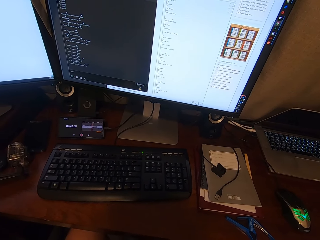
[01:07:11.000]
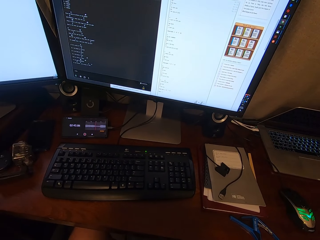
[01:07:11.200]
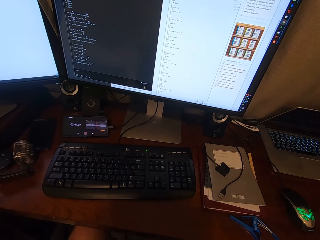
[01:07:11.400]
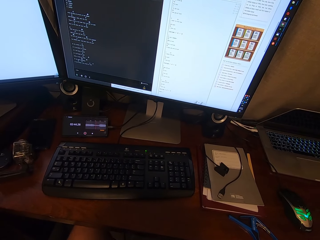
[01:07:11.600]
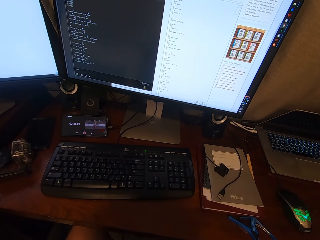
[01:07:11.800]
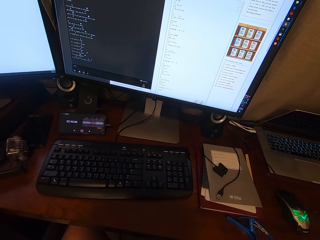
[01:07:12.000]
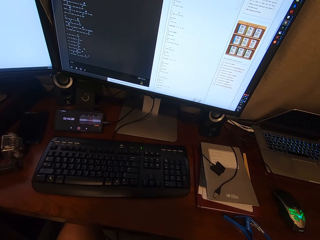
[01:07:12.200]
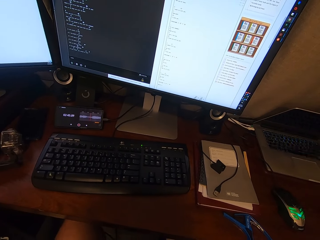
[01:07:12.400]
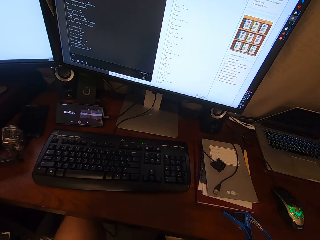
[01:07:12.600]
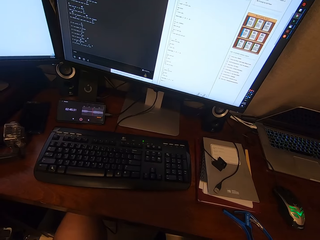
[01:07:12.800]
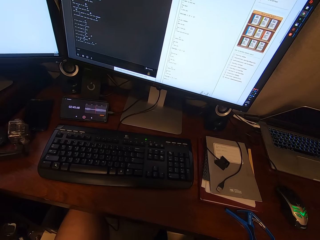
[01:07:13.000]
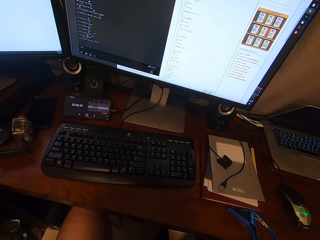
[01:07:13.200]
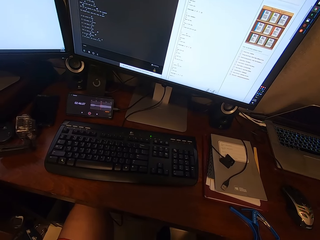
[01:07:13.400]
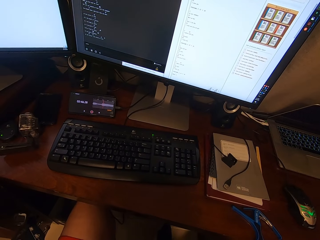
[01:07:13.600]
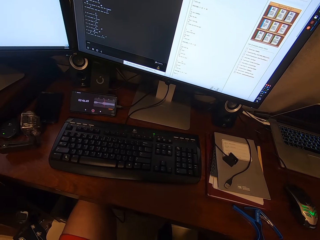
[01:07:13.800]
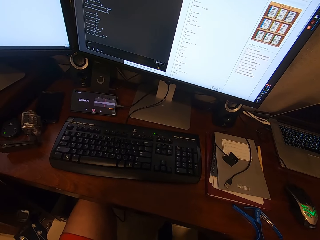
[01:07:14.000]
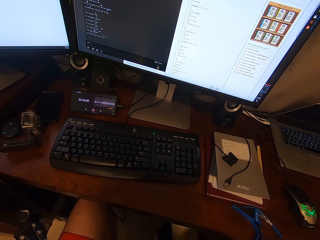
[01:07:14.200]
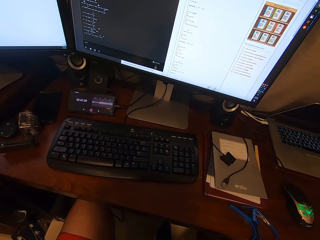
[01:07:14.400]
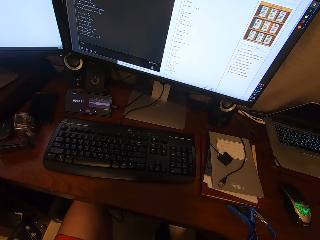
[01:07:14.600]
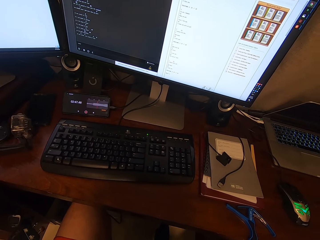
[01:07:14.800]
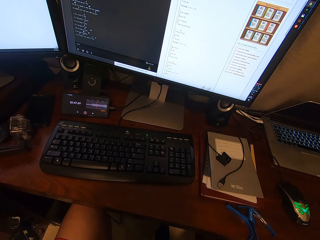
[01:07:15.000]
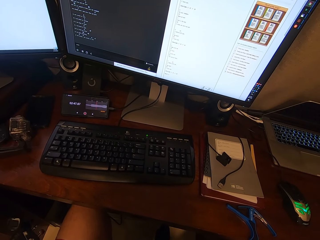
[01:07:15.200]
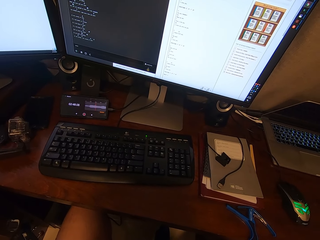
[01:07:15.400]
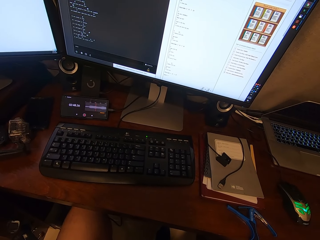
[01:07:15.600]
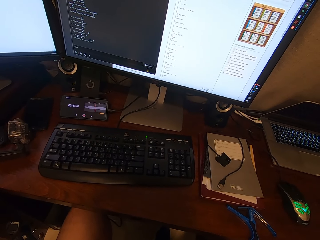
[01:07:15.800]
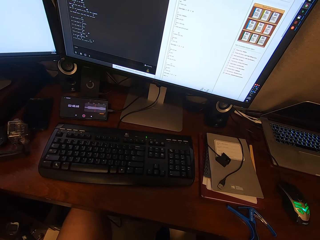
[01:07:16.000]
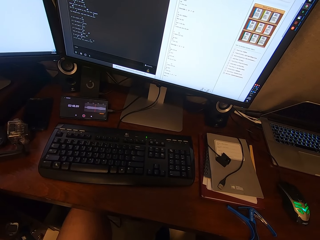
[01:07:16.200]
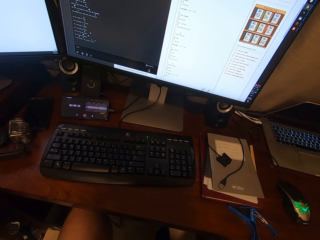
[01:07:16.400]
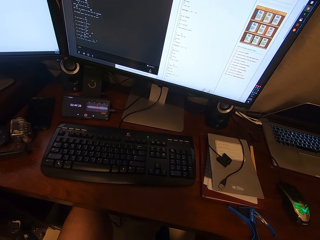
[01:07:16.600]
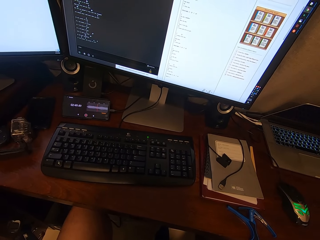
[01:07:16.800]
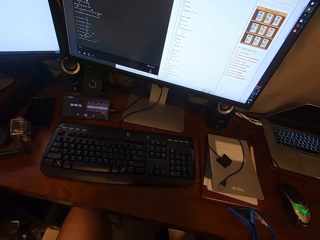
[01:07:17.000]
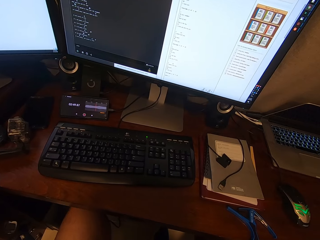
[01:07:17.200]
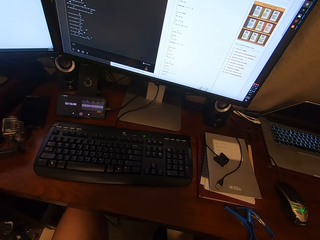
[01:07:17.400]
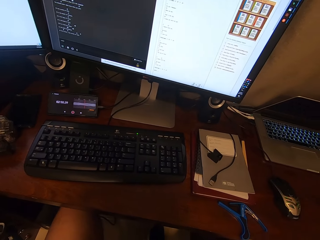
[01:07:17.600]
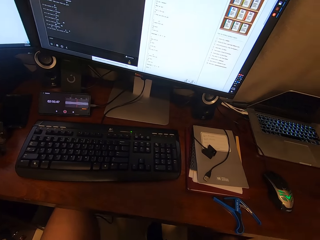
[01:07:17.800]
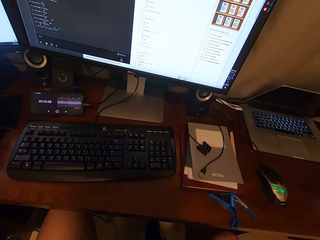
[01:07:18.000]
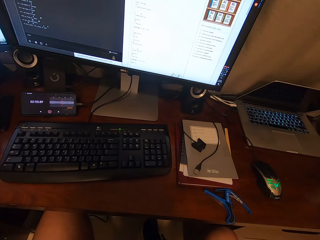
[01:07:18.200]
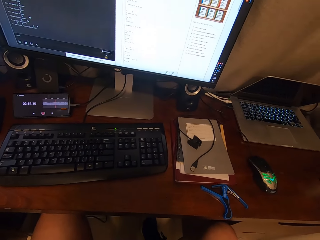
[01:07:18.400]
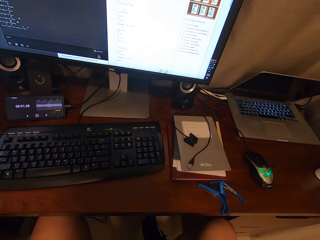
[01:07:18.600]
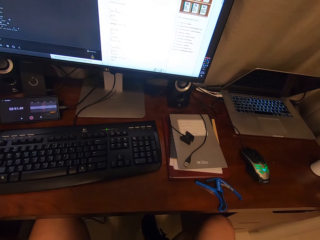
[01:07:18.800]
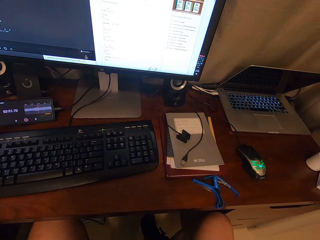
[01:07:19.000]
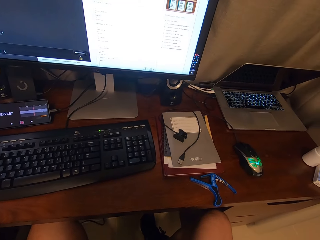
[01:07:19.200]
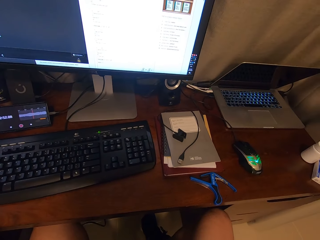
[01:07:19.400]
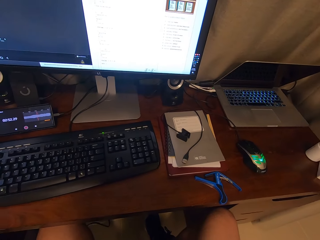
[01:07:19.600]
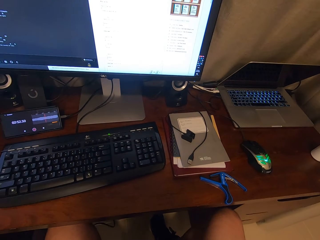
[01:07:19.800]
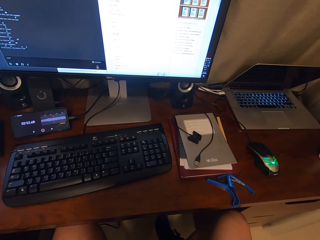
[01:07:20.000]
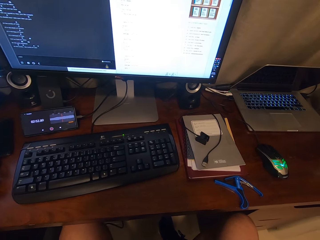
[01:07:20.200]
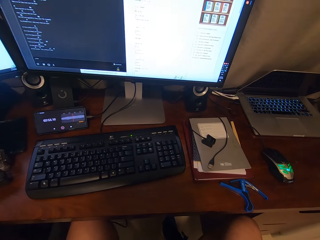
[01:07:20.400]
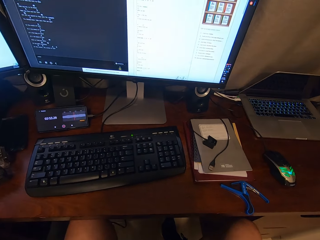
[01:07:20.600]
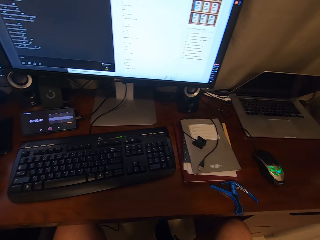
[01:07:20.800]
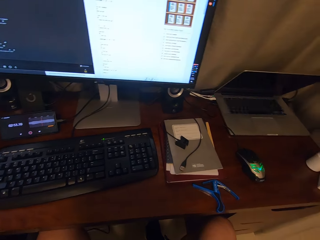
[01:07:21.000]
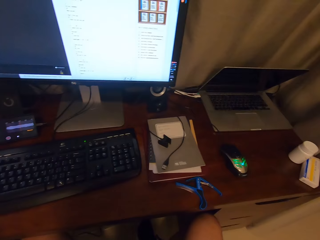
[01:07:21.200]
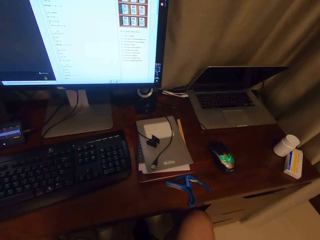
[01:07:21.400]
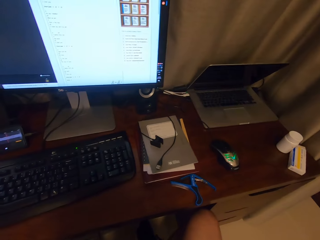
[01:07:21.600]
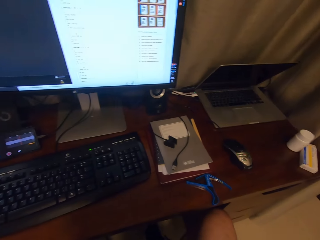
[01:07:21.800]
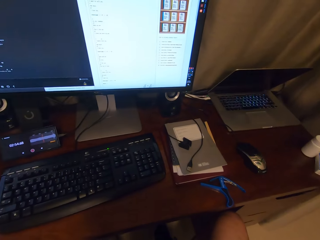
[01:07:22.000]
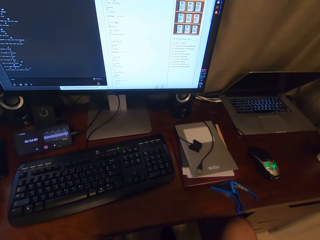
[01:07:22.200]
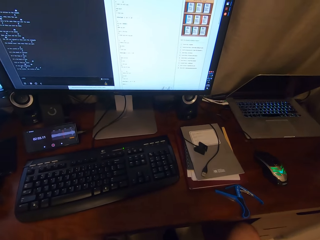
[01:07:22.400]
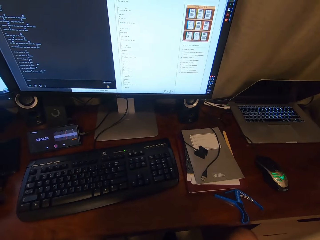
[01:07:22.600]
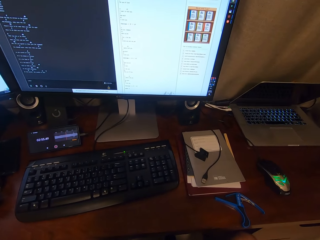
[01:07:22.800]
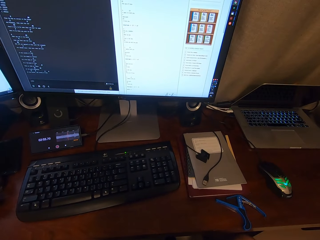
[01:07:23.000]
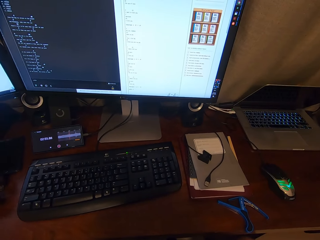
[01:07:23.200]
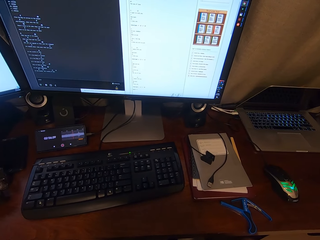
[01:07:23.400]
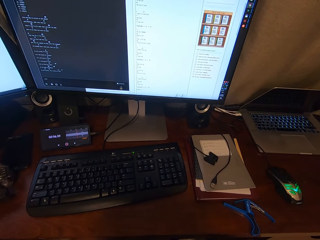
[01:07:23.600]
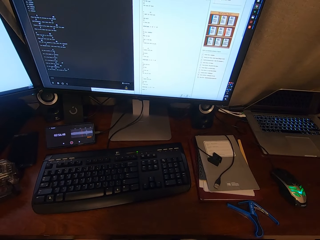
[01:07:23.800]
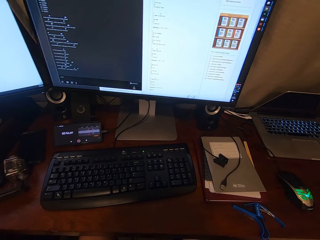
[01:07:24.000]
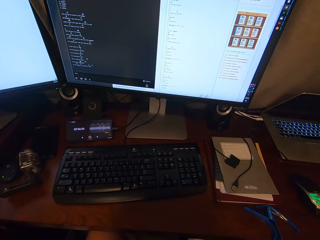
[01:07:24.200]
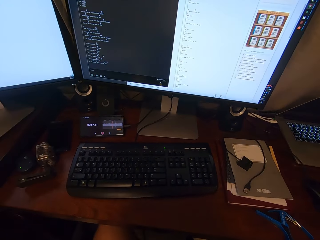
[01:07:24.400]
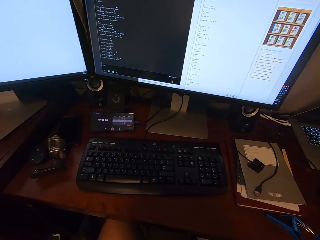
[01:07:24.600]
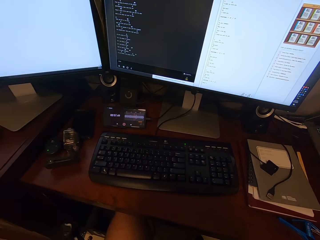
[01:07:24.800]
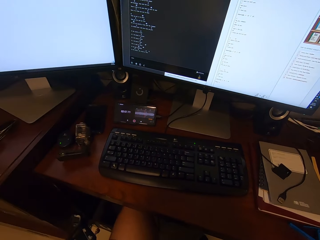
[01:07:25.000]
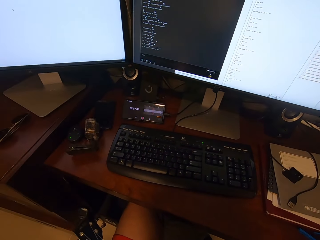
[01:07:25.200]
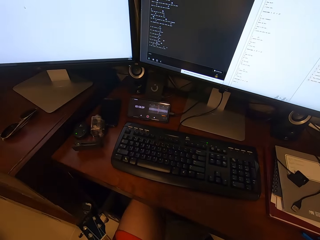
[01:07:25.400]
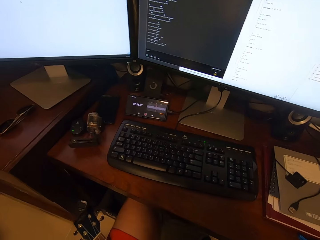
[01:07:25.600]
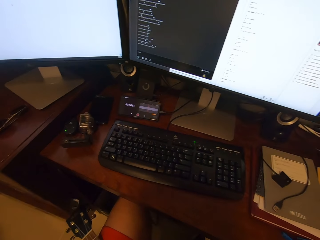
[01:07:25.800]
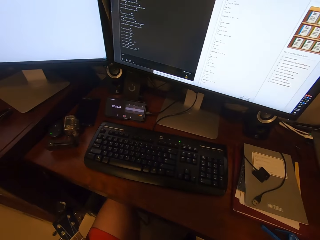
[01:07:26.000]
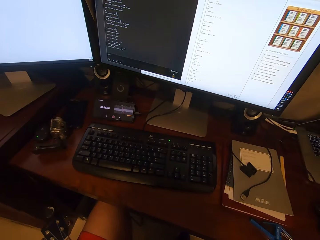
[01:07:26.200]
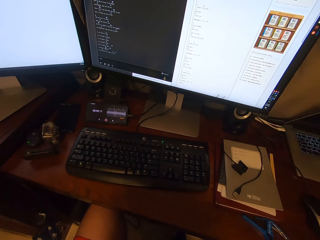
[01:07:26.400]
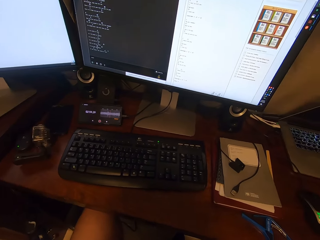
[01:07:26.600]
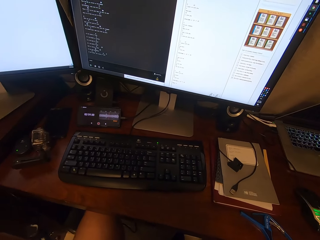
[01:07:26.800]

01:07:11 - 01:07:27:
The camera wearer is looking around.

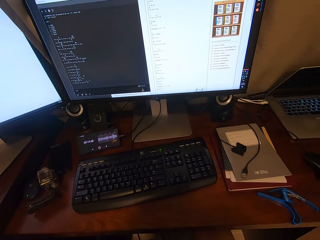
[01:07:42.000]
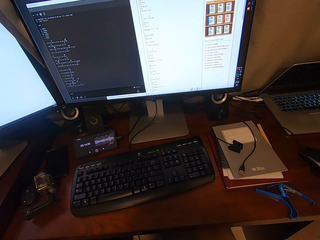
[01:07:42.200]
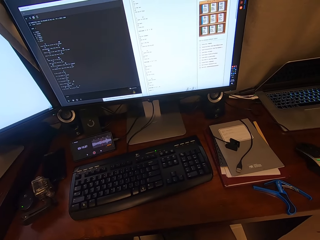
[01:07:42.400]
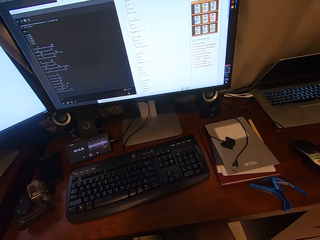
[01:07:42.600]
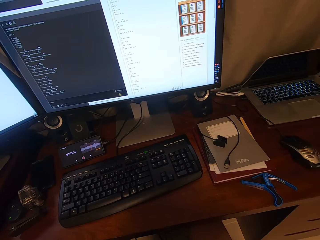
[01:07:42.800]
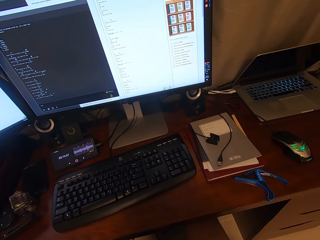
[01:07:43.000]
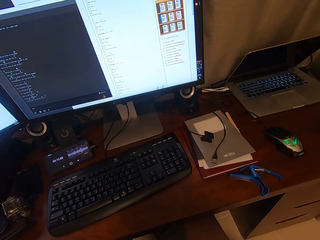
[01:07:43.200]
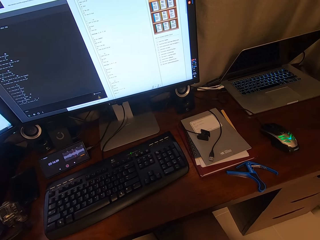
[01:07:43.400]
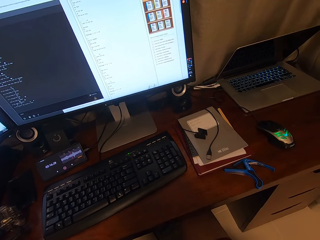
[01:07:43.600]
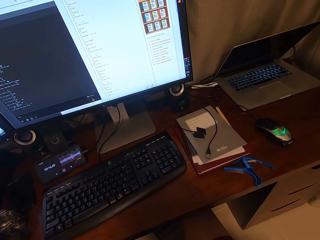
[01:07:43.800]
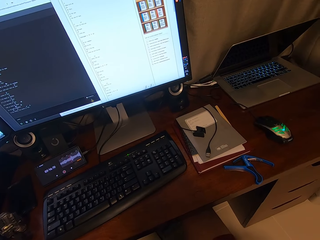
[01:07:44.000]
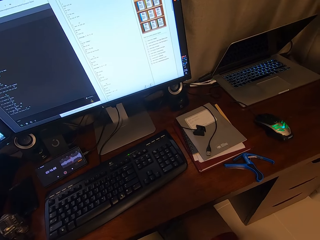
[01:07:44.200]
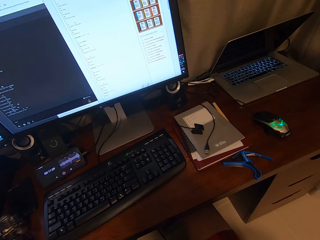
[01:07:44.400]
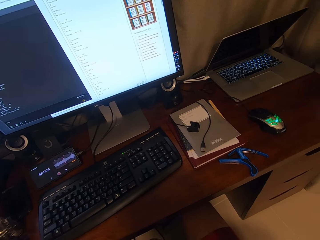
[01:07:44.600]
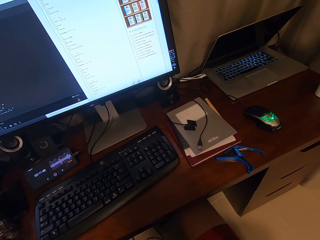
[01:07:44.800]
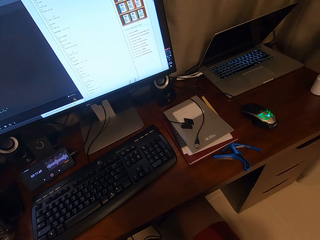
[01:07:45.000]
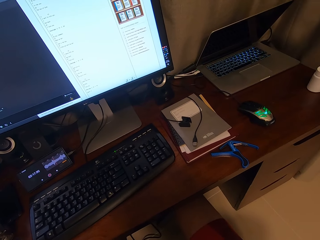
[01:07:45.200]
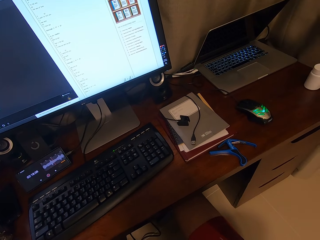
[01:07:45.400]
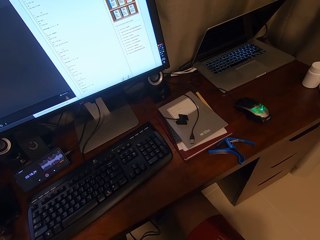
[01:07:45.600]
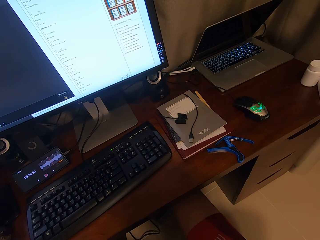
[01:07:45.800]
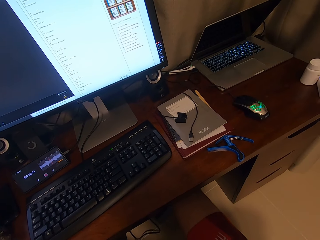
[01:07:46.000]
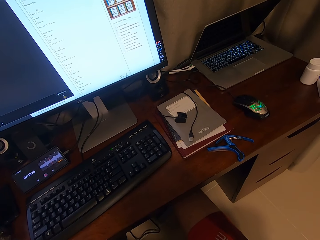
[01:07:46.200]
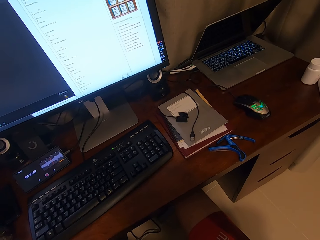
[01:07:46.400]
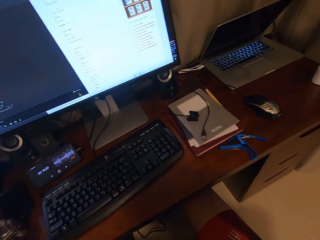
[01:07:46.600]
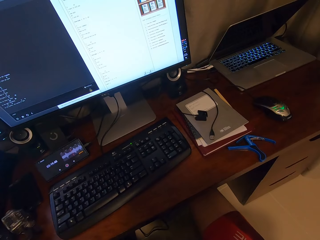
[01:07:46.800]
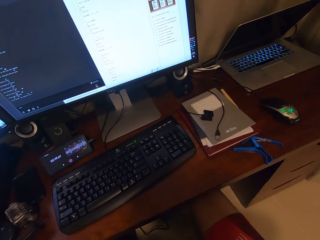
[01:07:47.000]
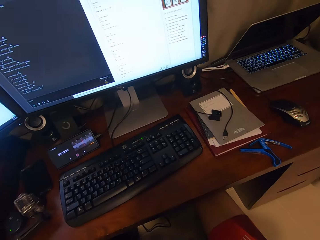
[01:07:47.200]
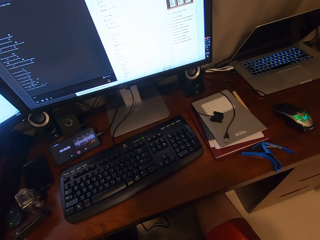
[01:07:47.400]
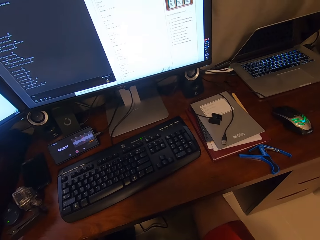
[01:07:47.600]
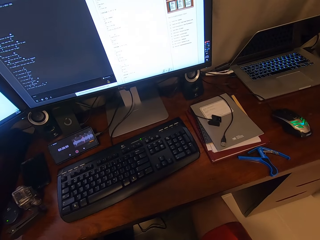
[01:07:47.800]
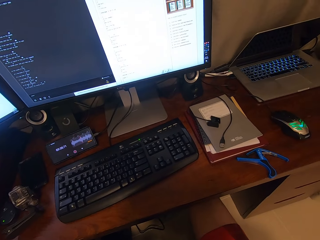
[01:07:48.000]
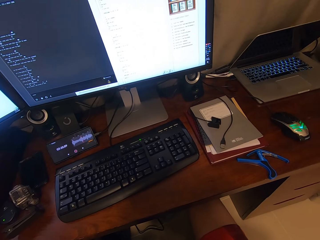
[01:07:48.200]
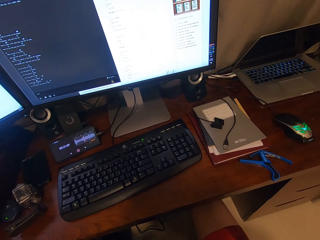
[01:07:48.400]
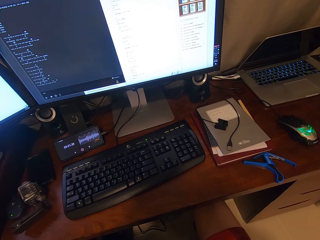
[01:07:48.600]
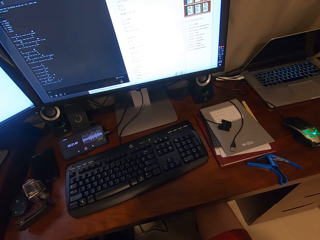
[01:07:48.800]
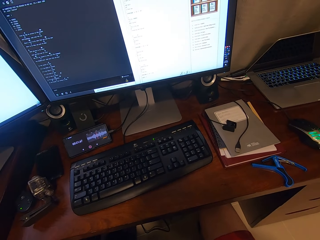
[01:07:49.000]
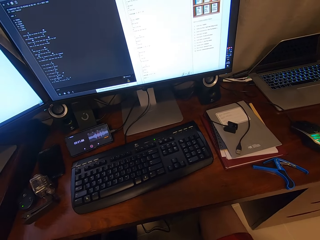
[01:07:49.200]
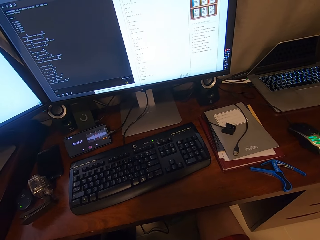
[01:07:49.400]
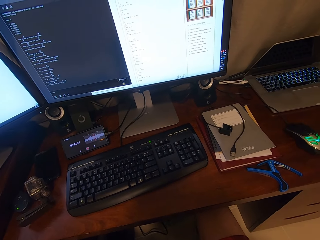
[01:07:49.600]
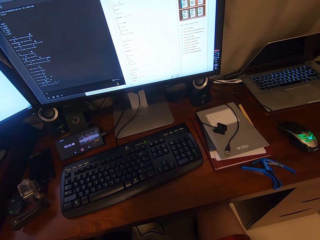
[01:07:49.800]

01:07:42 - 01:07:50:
The camera wearer moves around.
